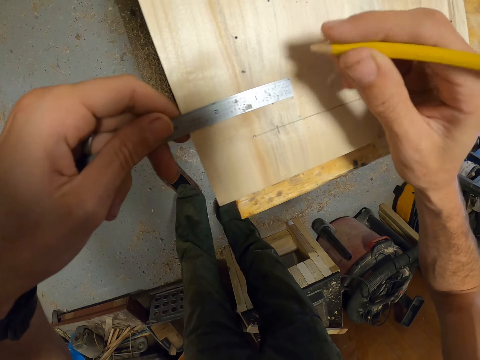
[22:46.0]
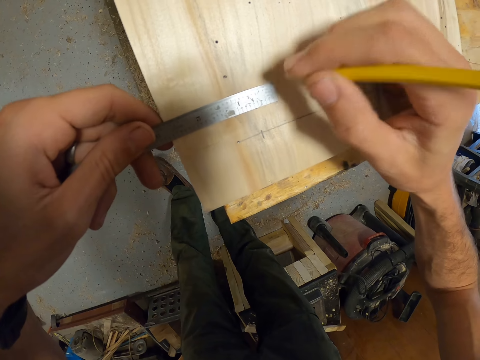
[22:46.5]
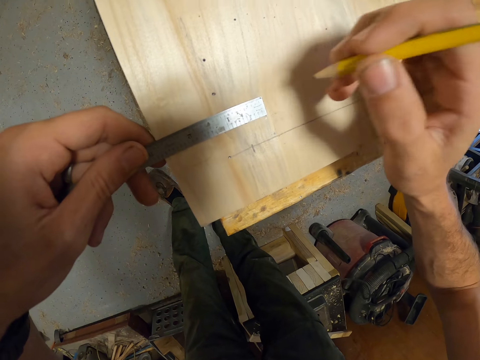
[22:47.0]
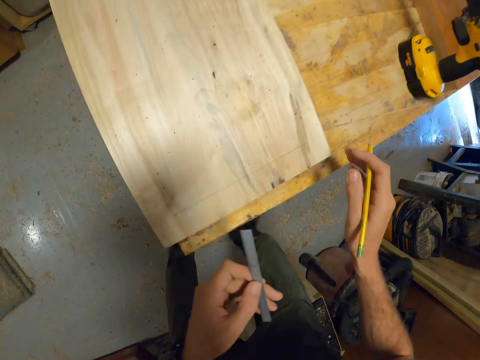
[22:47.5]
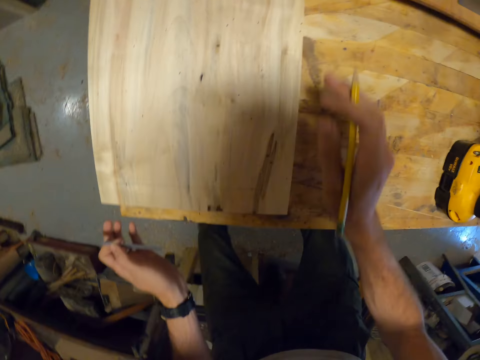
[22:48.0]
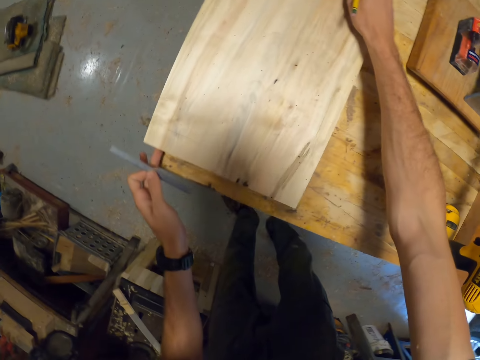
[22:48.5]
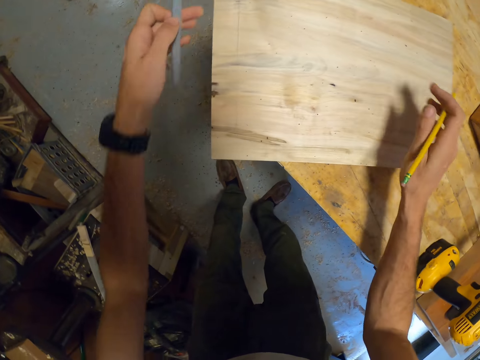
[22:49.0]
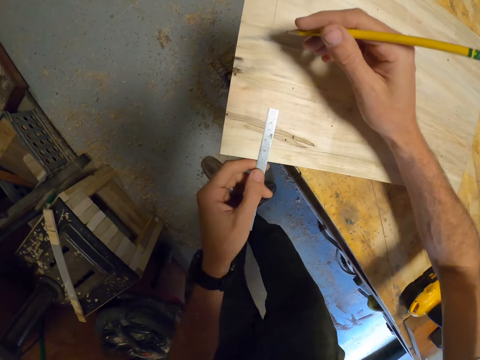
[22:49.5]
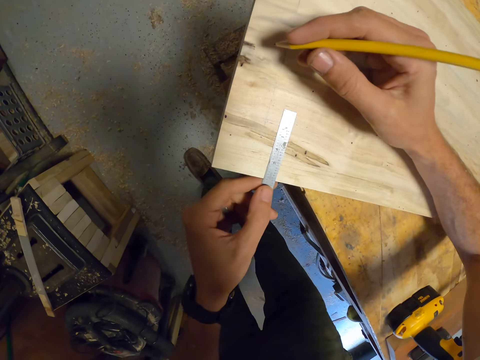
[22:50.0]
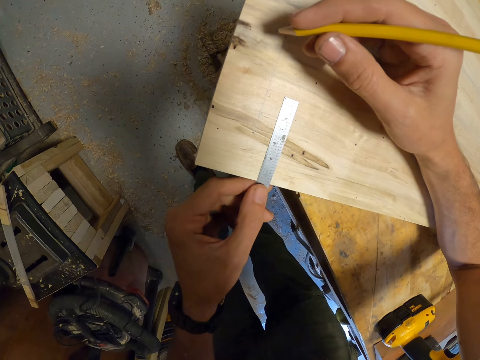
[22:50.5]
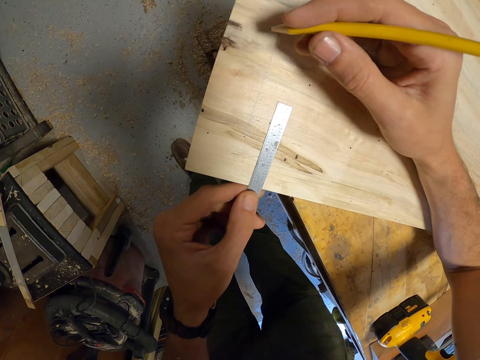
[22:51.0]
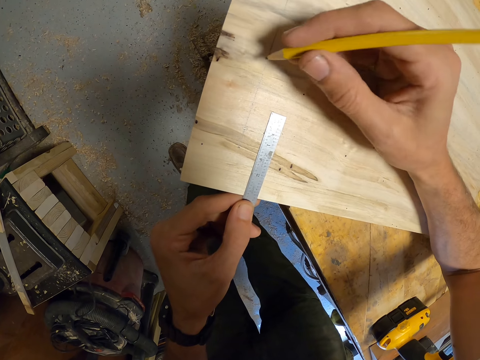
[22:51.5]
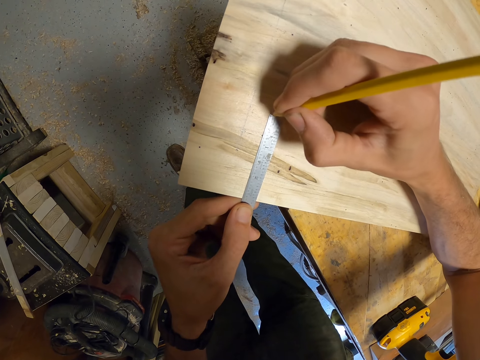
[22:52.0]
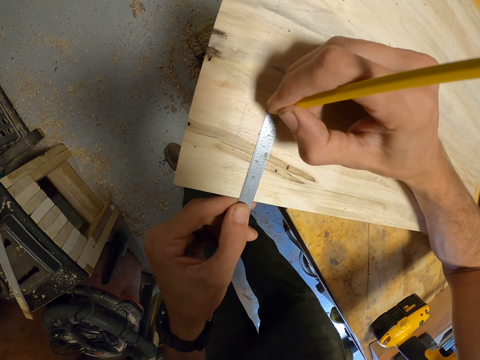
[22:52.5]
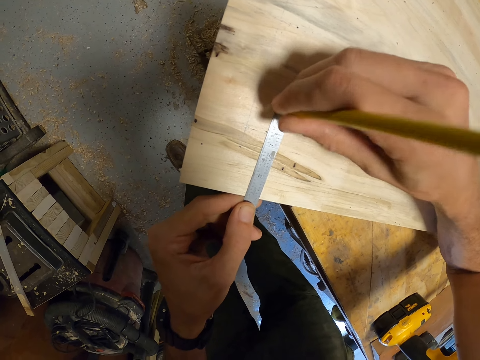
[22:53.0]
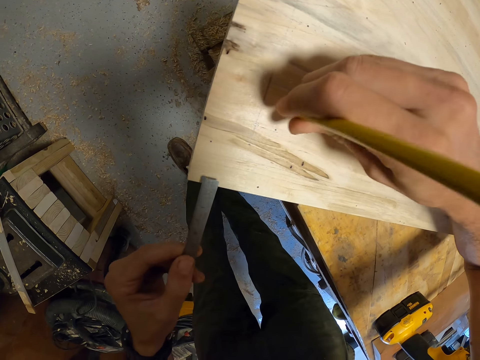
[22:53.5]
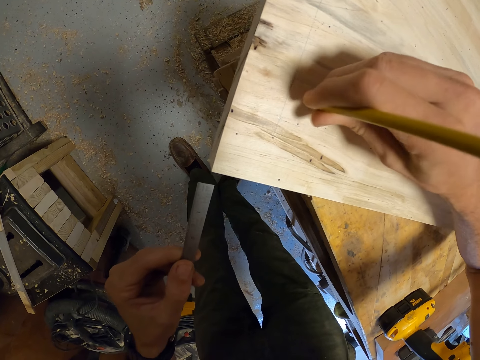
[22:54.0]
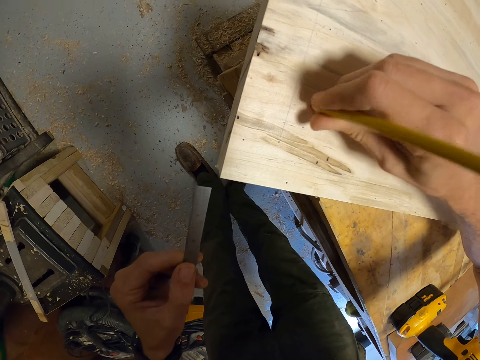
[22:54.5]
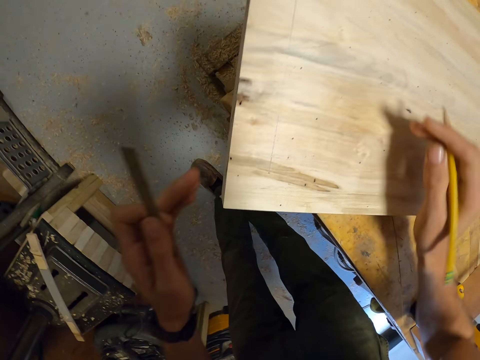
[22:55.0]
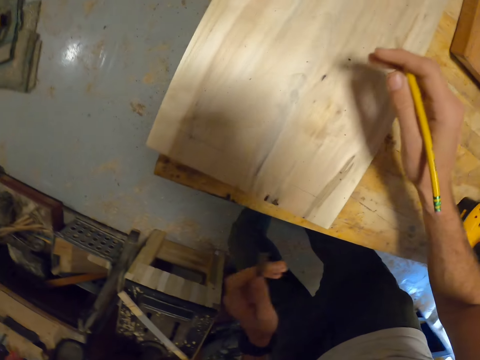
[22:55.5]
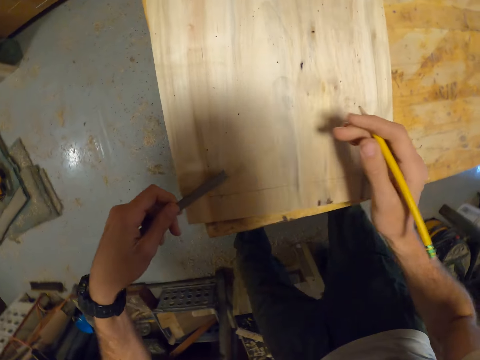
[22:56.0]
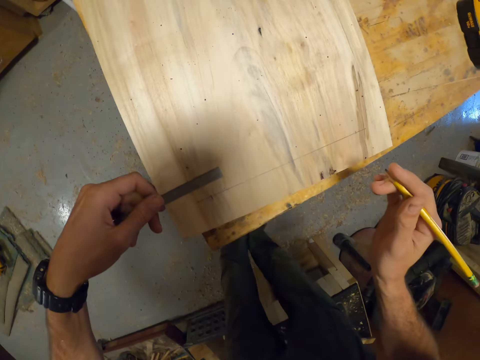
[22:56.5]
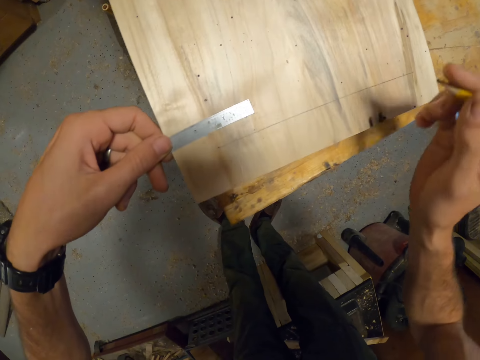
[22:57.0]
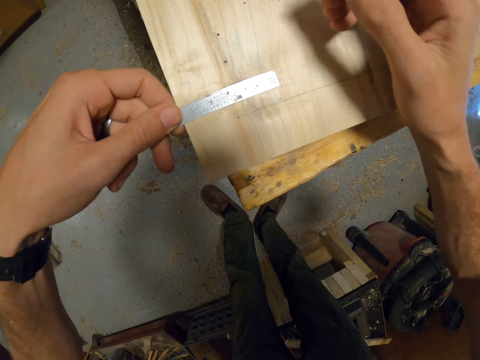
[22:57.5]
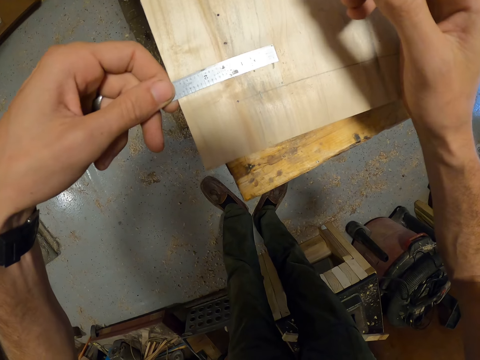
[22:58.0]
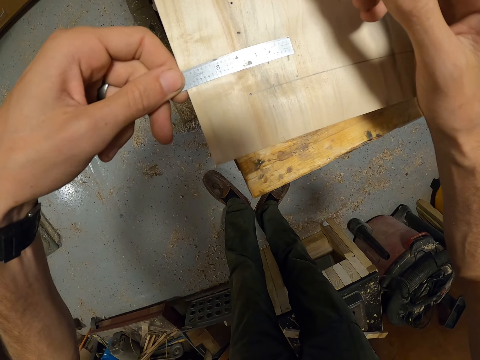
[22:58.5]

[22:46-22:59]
The camera wearer marks a point on the piece of wood on the workbench with the pencil in his right hand. He removes the metal ruler on the piece of wood on the workbench with his left hand. He moves the piece of wood on the workbench with both hands. He turns a board. He places the metal ruler on the piece of wood on the workbench with his left hand. He marks a point on the piece of wood on the workbench with the pencil in his right hand. He moves the piece of wood on the workbench with both hands. He turns the board. He places the metal ruler on the piece of wood on the workbench with his left hand.

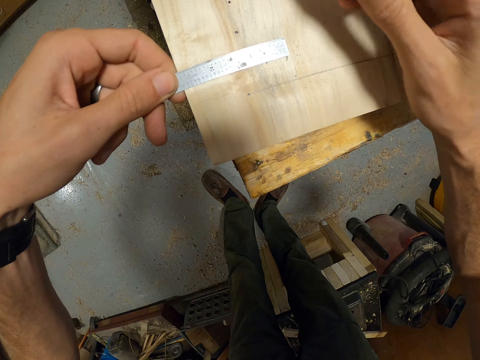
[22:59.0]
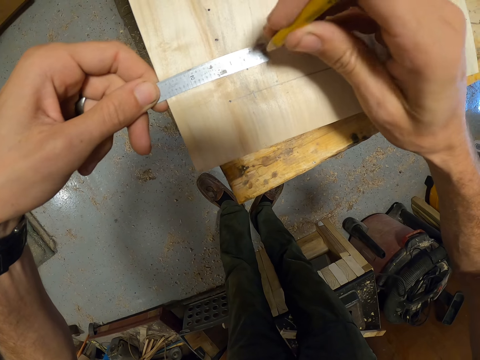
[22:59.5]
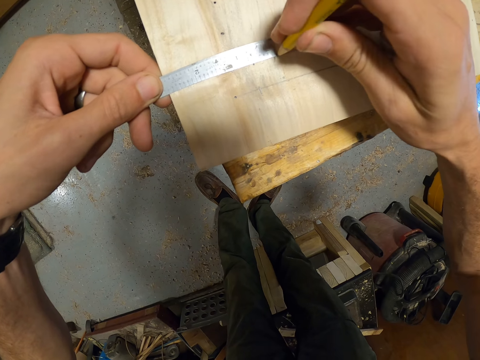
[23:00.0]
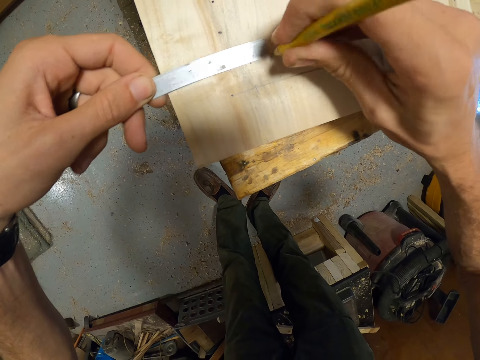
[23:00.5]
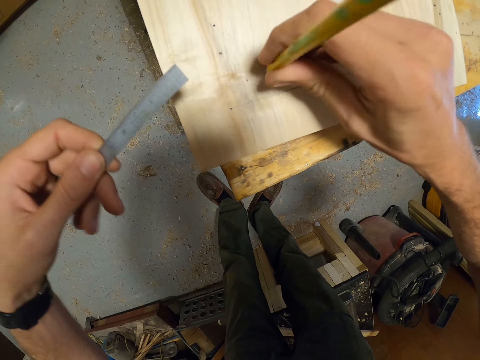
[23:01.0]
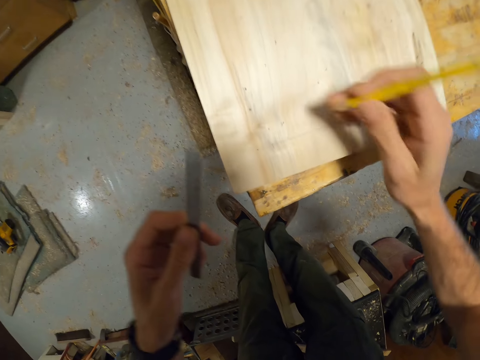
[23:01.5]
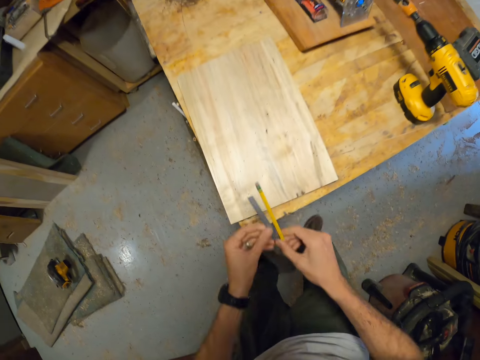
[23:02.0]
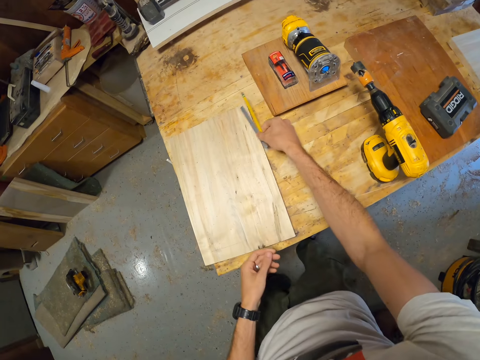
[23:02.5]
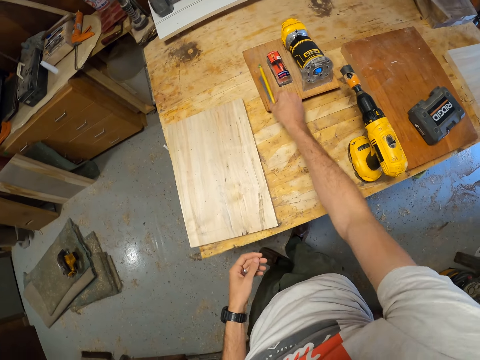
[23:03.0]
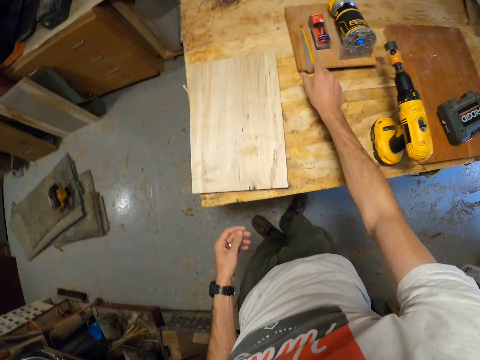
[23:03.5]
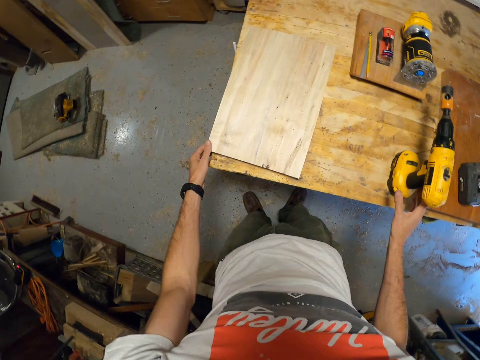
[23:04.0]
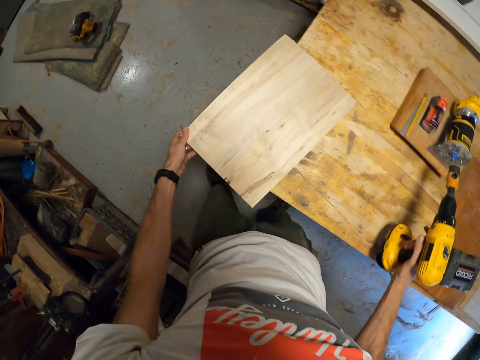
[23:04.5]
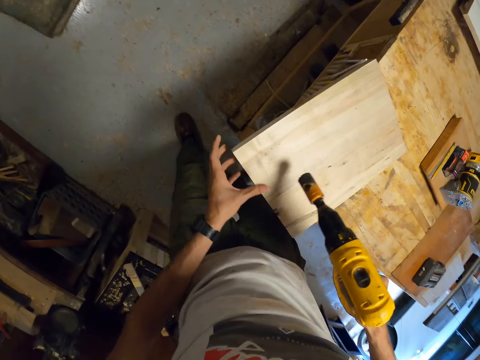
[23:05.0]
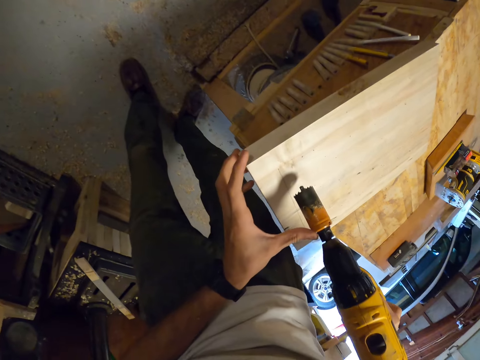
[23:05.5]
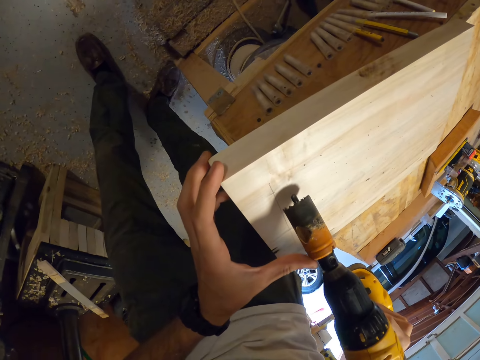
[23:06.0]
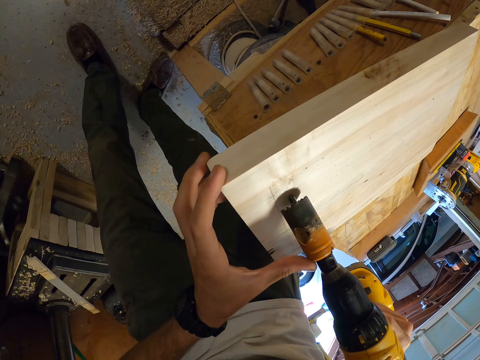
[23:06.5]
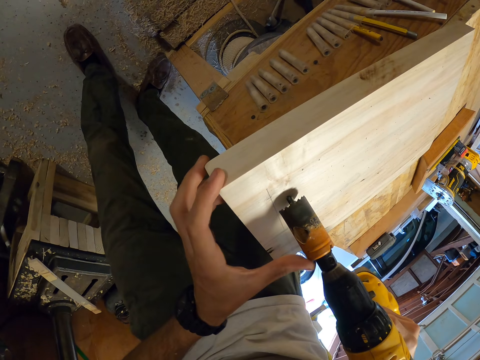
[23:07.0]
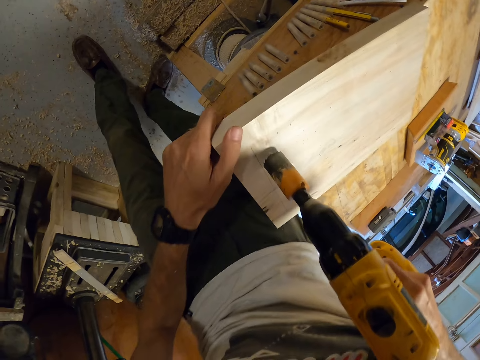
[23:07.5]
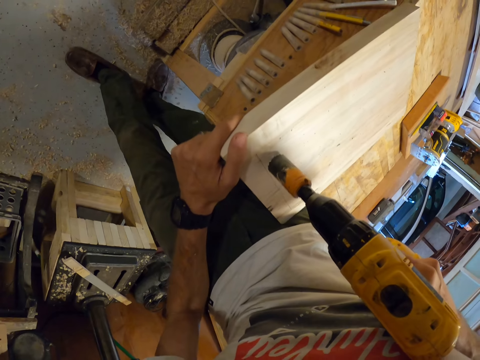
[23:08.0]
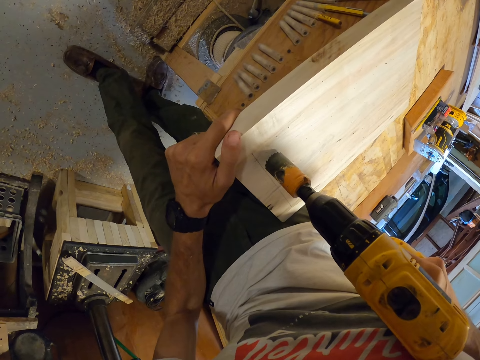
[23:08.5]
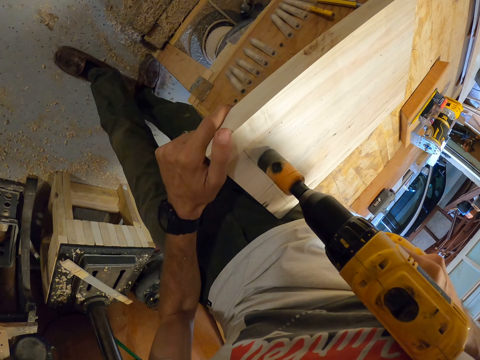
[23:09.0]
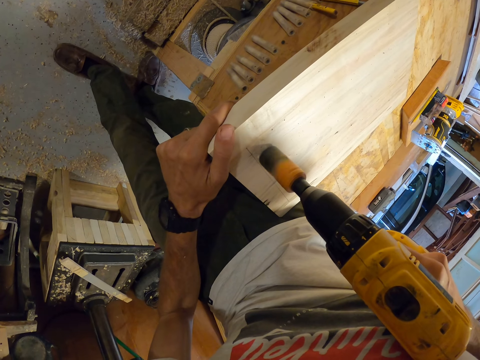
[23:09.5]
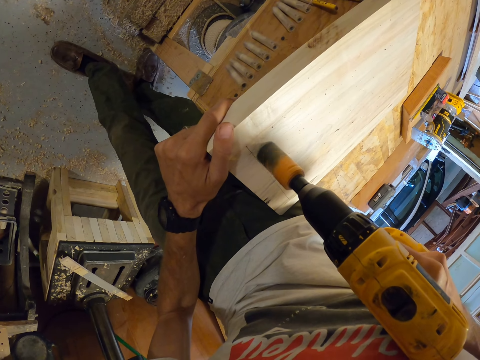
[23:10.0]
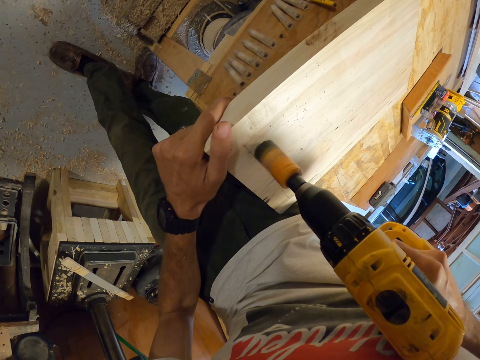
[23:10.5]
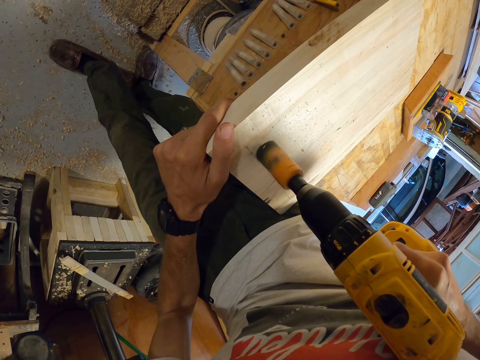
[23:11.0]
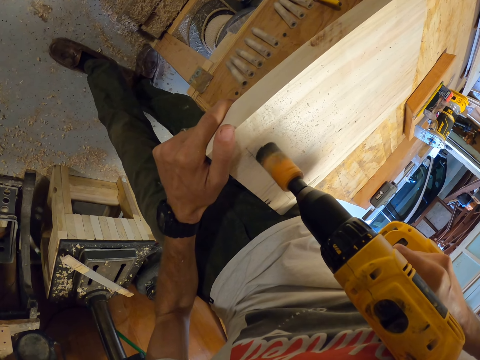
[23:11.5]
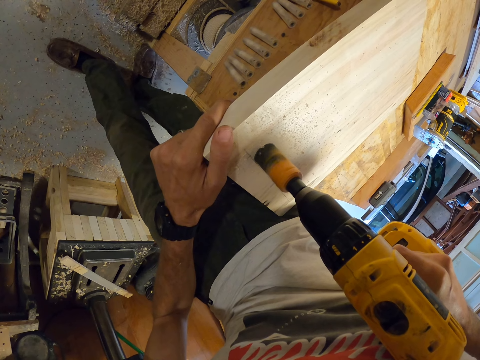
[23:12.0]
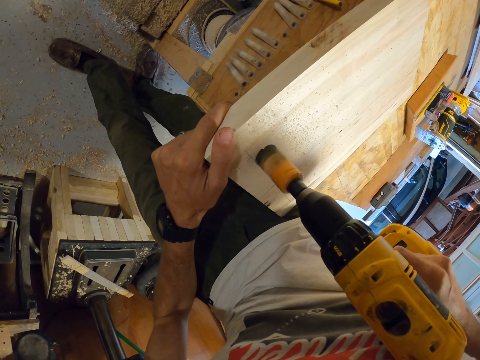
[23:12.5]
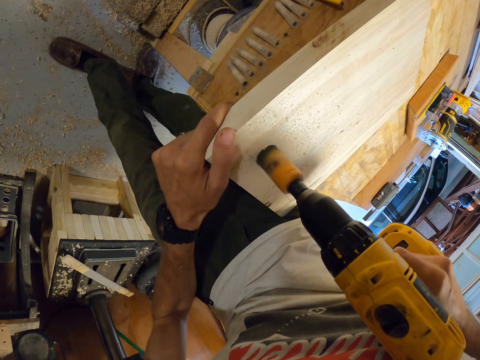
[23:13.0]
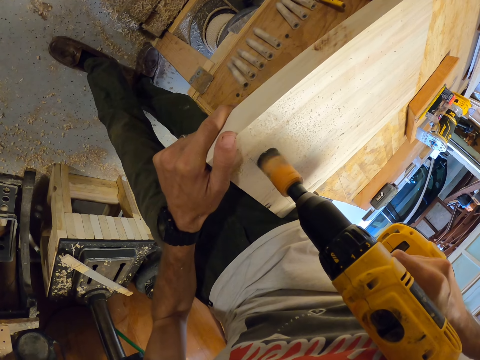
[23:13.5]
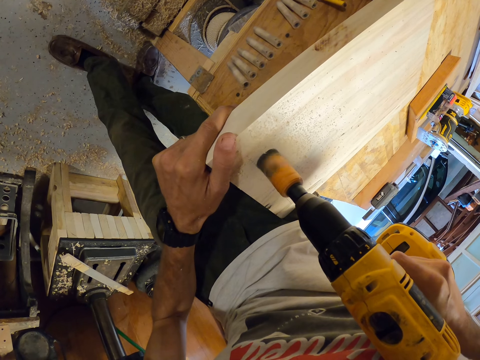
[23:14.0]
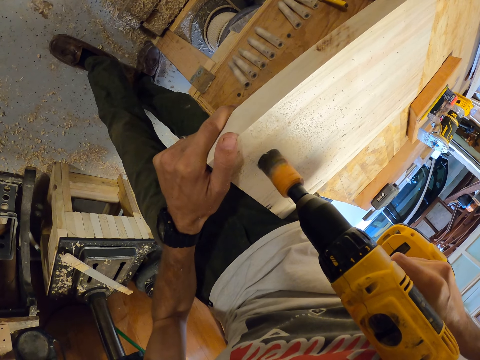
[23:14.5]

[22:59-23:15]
The camera wearer marks a point on the piece of wood on the workbench with the pencil in his right hand. He takes the metal ruler and the pencil from the piece of wood on the workbench with his right hand. He drops the metal ruler and the pencil on a second piece of wood on the workbench with his right hand. He takes the cordless drill machine on the workbench with his right hand. He pulls the board. He places the cordless drill machine on the piece of wood on the workbench with his right hand. He drills the piece of wood on the workbench with the cordless drill machine in his right hand.
